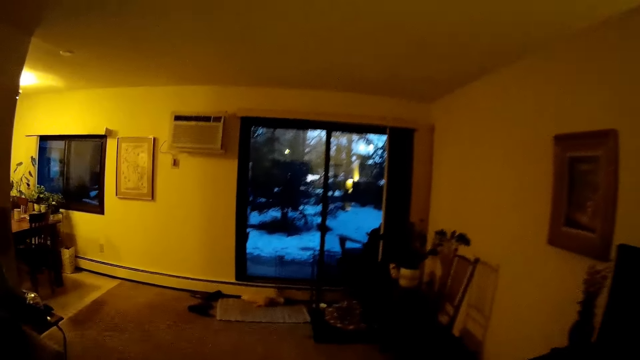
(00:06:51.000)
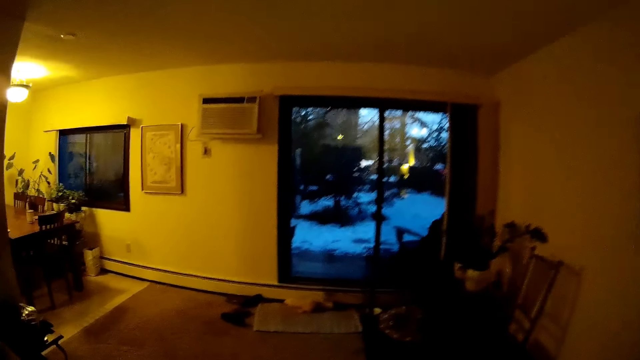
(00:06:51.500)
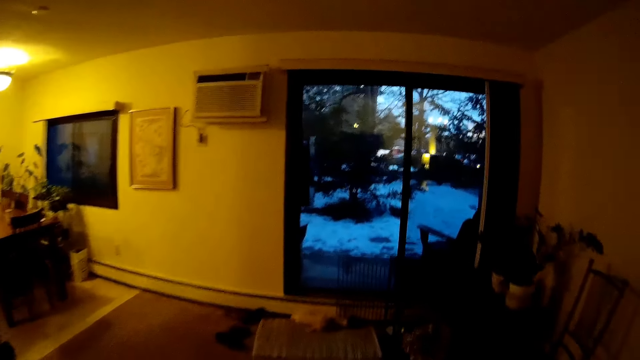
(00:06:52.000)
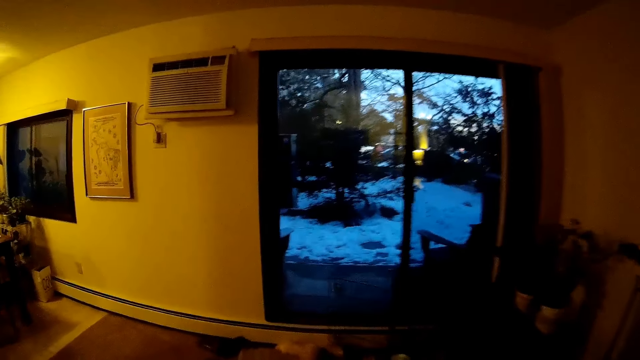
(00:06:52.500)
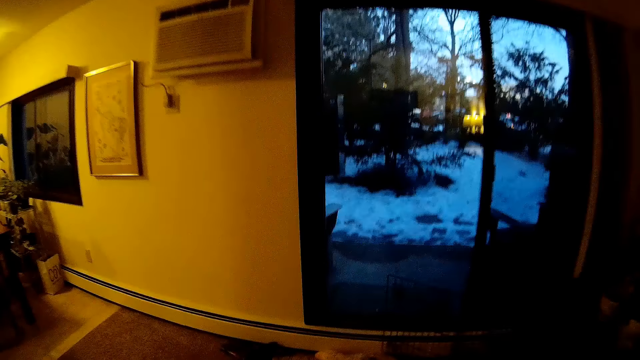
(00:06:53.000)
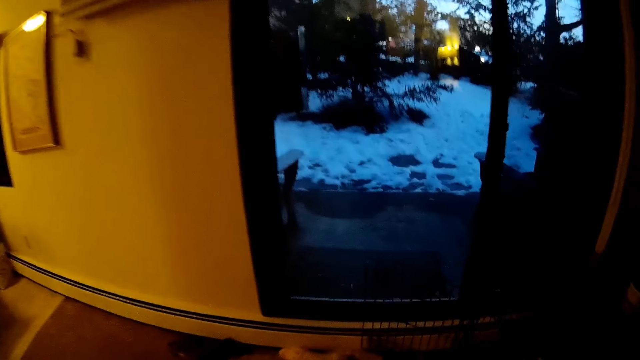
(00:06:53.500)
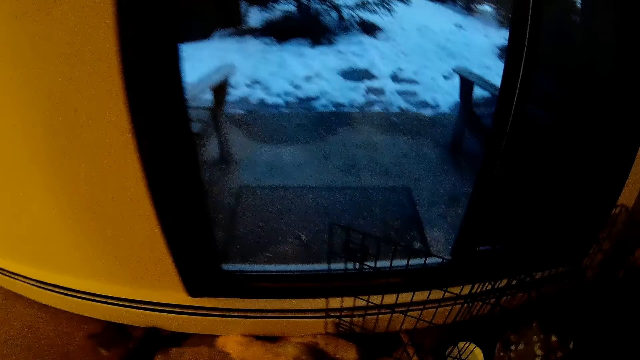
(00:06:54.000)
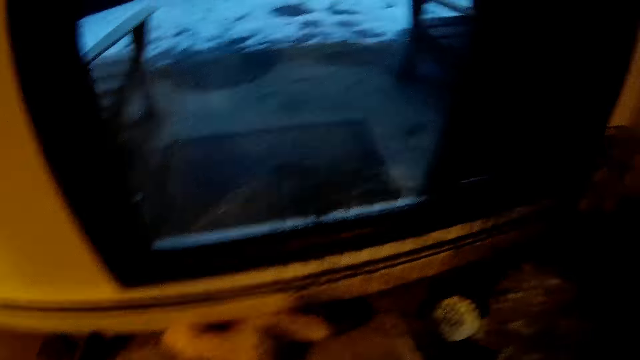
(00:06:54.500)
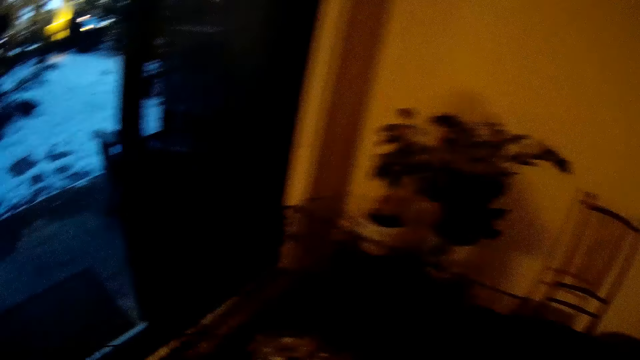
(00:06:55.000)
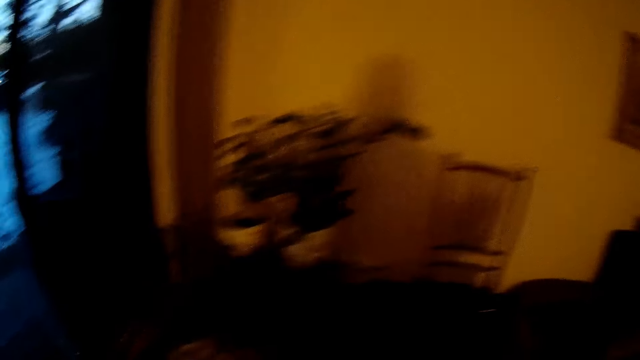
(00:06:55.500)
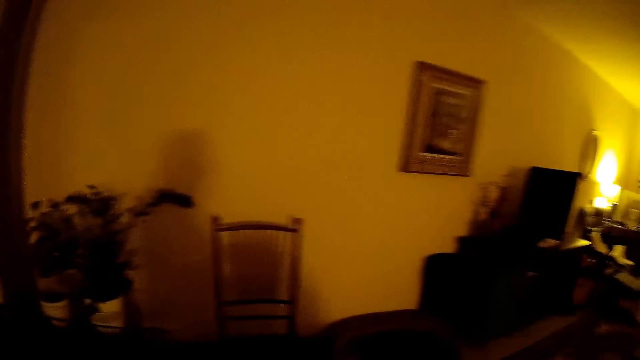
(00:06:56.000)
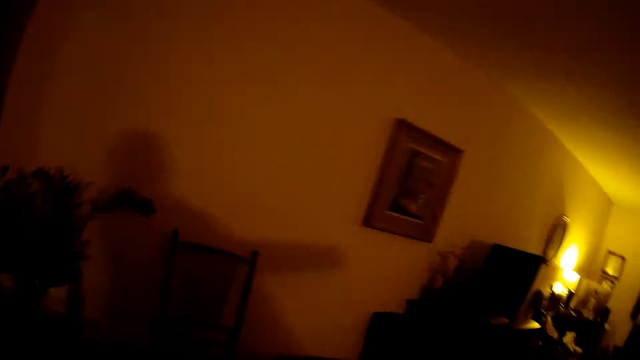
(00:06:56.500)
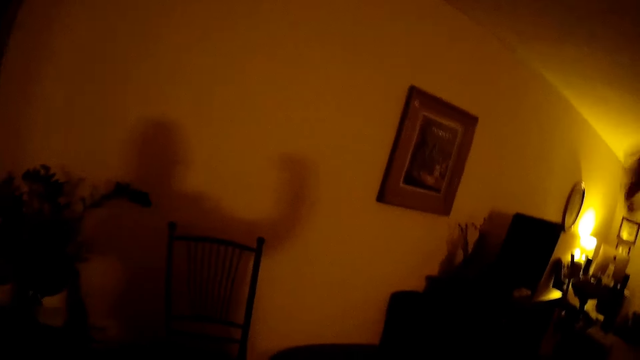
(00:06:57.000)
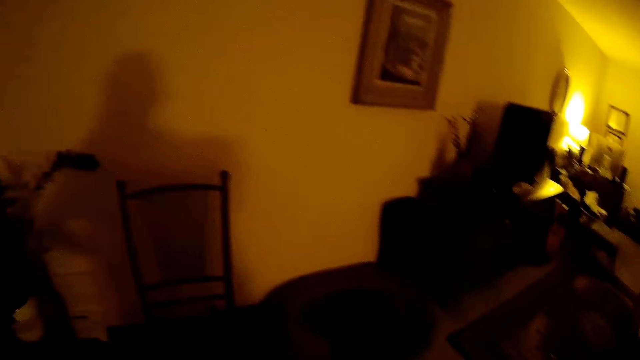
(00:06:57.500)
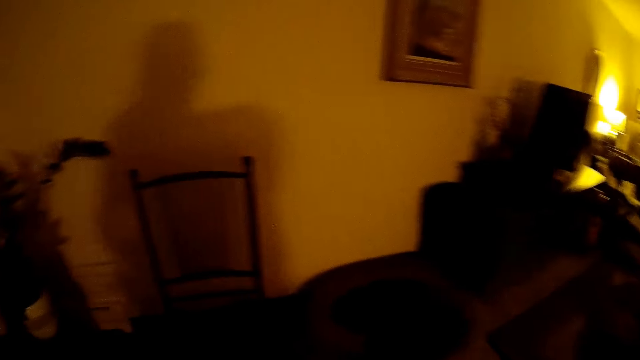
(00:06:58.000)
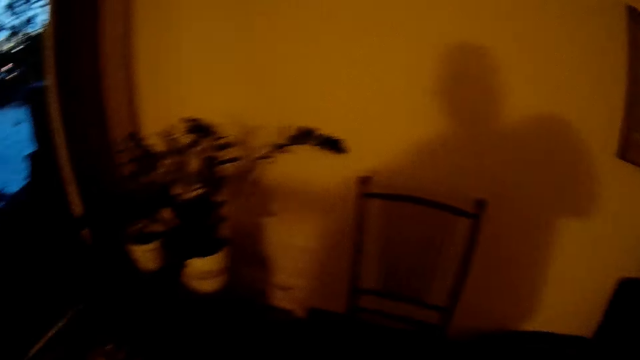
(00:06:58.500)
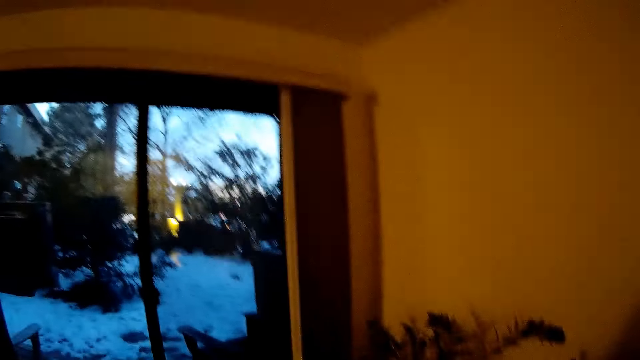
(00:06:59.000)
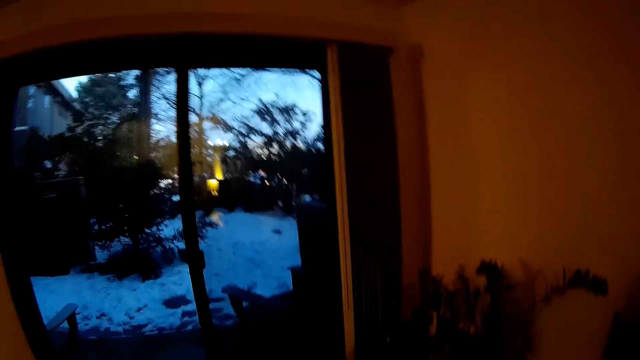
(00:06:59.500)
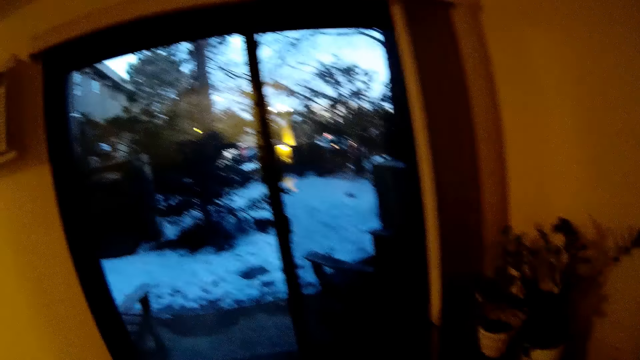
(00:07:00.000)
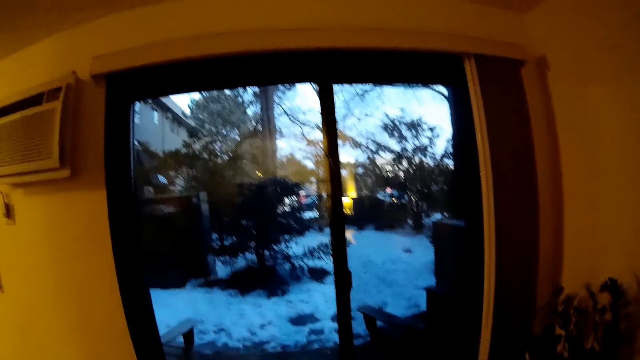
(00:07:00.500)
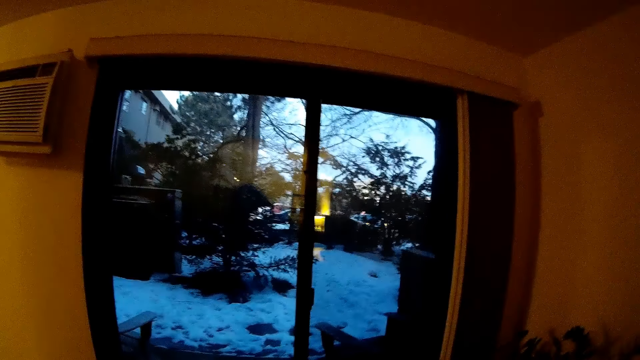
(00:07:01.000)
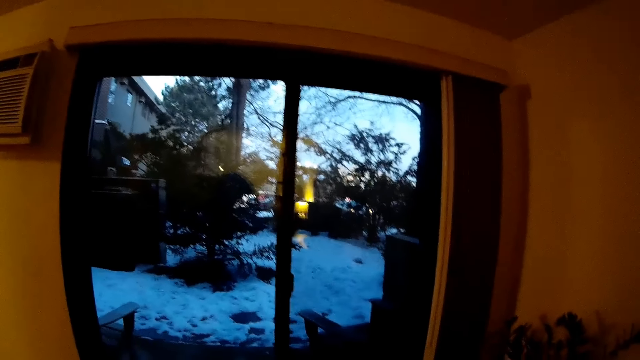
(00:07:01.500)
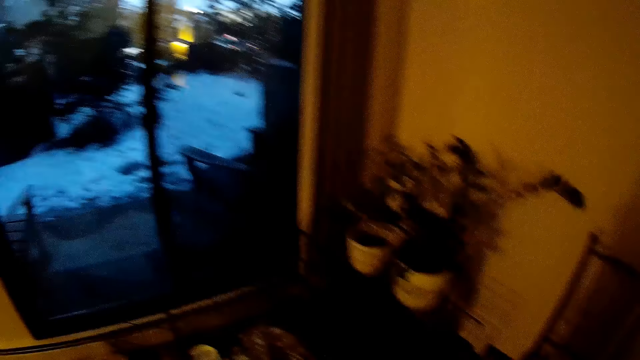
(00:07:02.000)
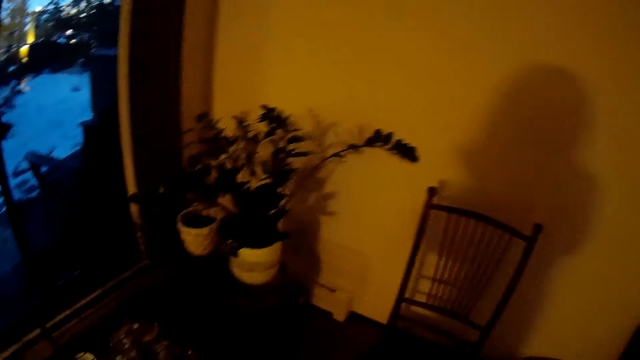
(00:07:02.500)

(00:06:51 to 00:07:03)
The camera wearer wears the jacket. They look around.

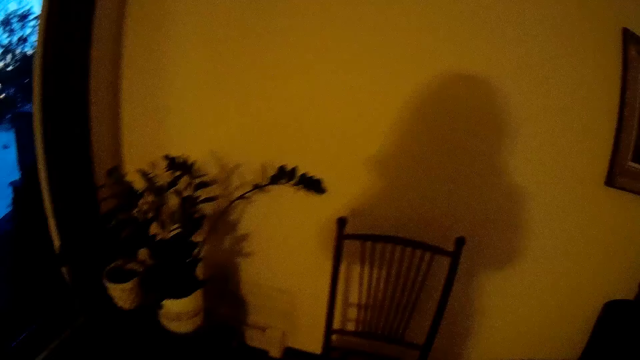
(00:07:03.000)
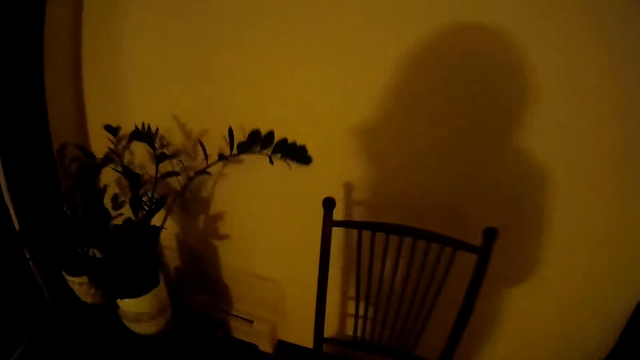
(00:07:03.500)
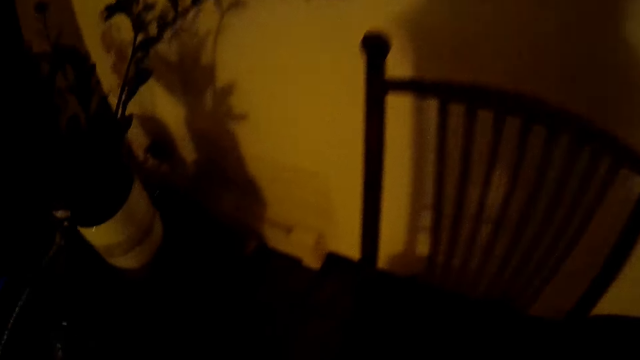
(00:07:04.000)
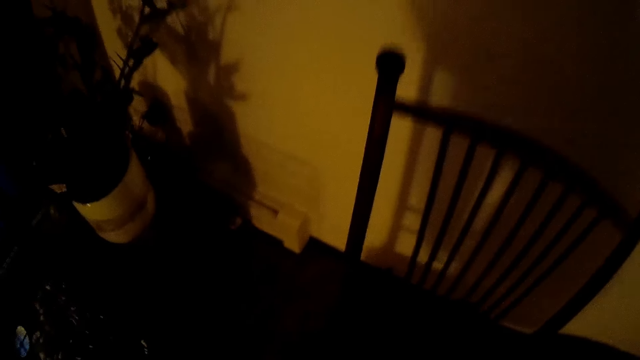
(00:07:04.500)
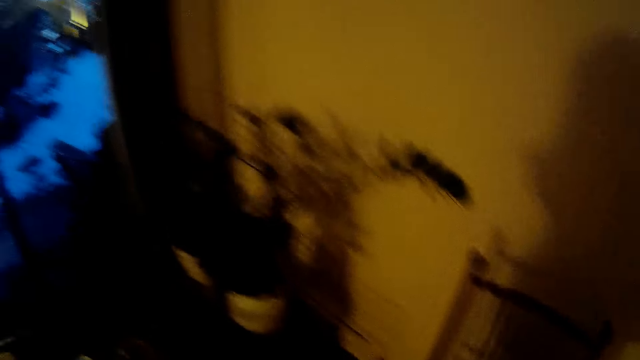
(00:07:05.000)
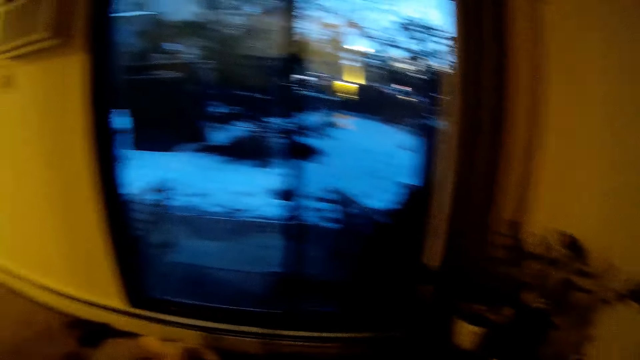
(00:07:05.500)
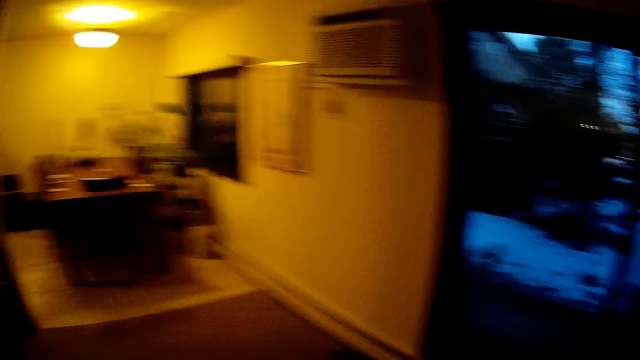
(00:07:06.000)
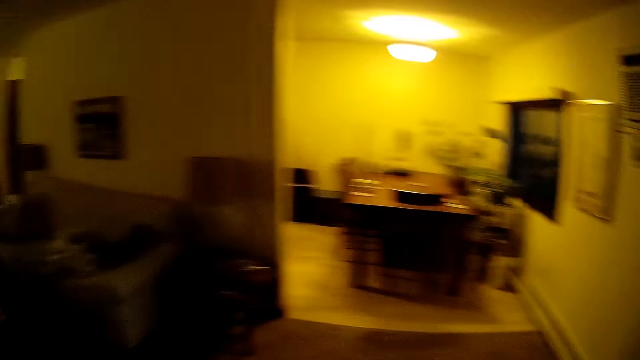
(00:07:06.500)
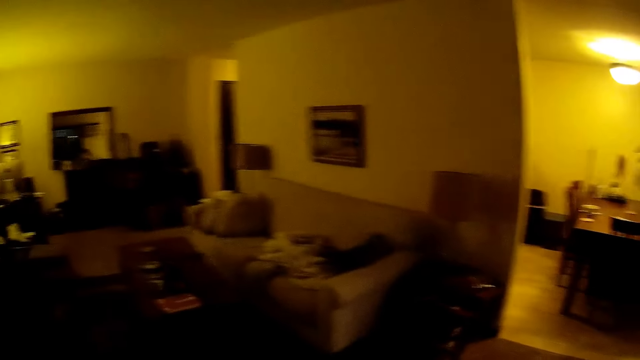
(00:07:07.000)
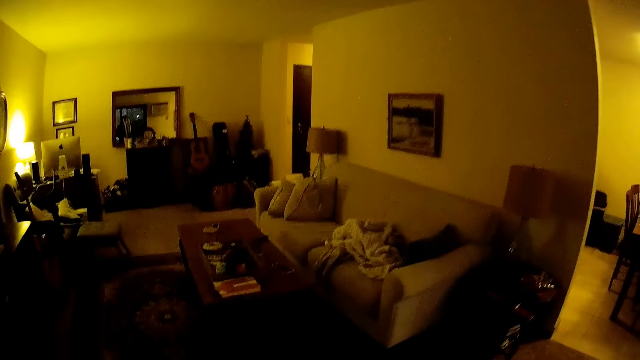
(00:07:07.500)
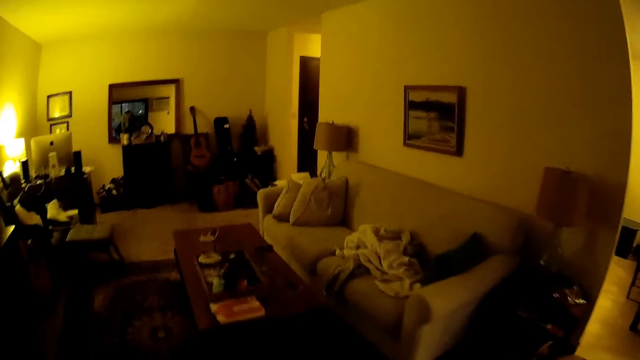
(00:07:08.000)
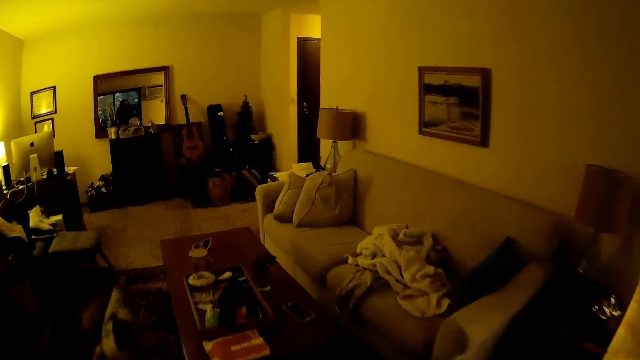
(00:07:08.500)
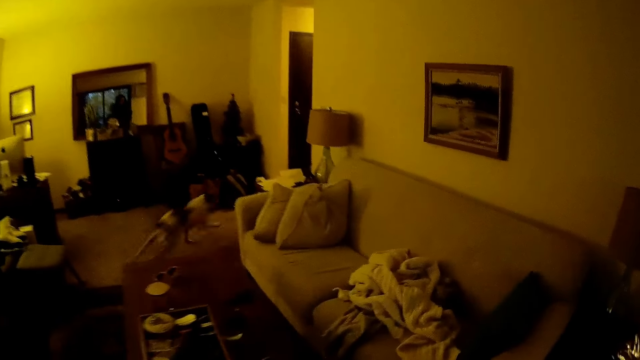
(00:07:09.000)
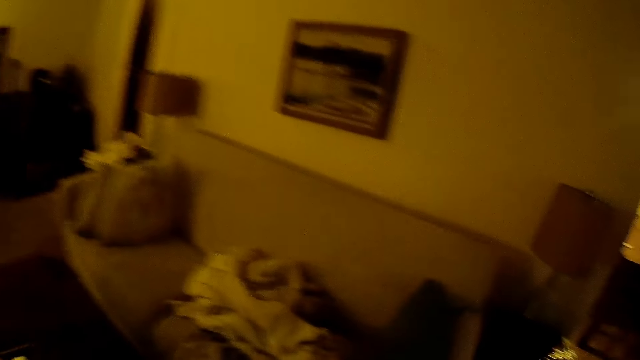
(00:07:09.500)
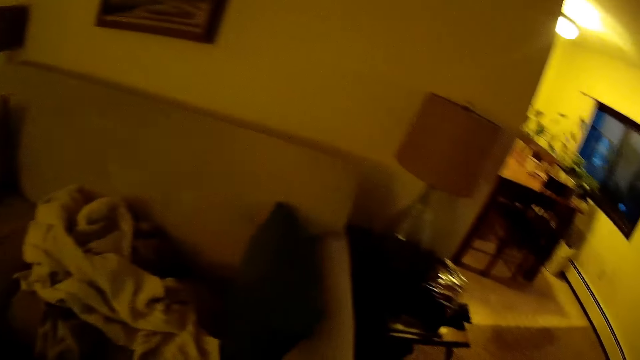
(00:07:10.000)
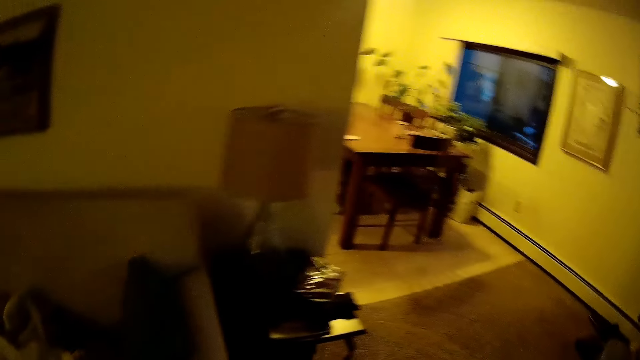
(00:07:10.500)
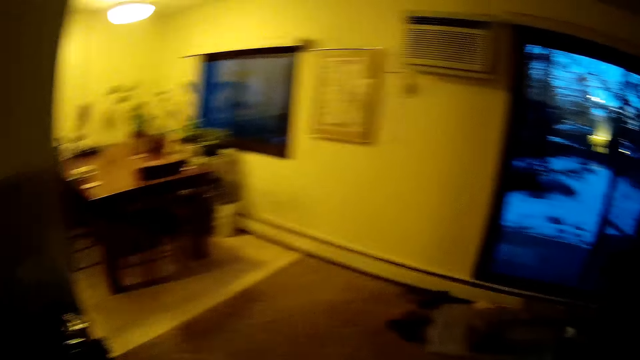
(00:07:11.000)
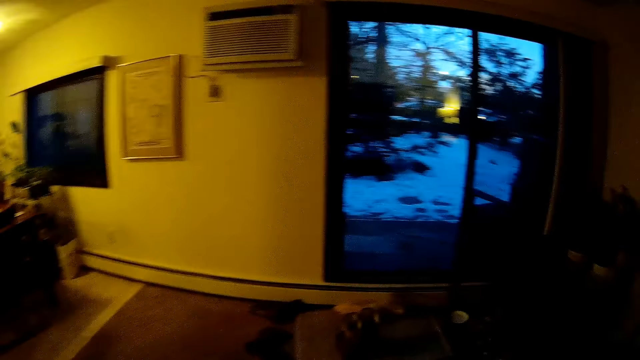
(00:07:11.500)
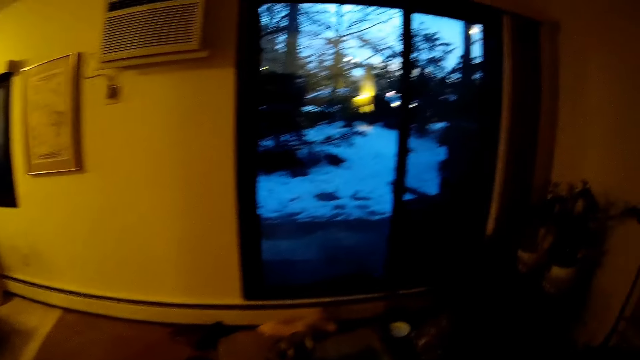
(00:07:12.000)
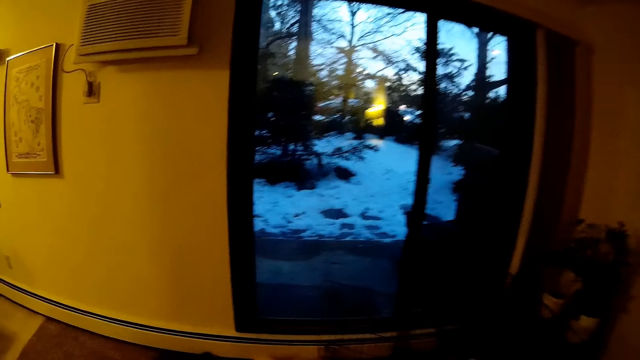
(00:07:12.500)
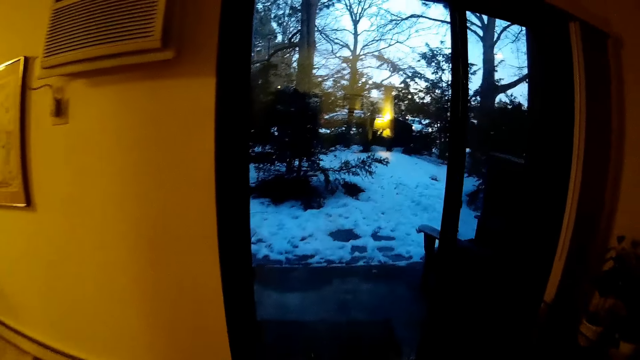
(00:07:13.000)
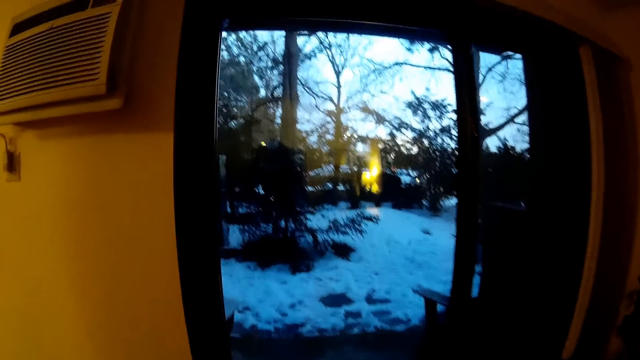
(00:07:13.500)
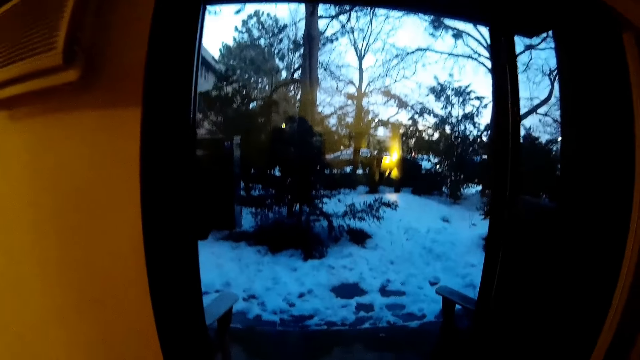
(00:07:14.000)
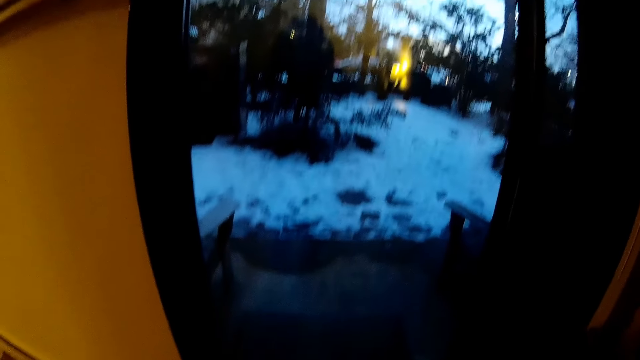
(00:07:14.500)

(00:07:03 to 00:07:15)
The camera wearer walks around.
